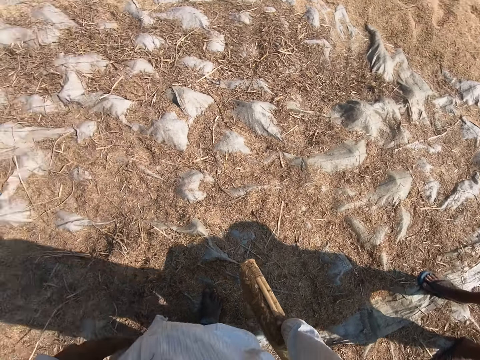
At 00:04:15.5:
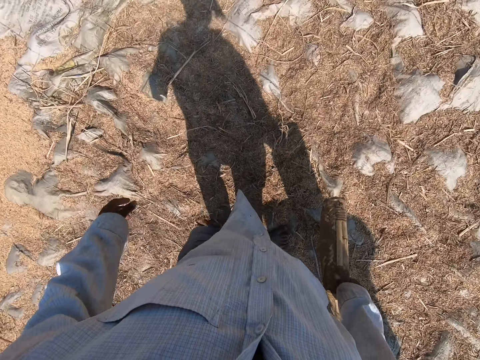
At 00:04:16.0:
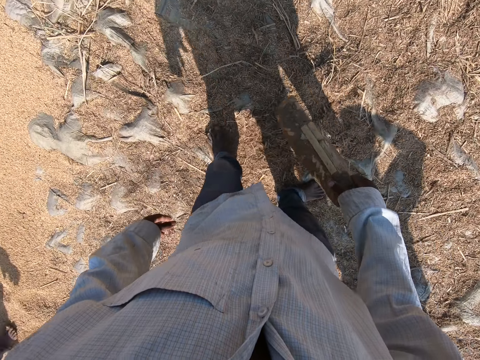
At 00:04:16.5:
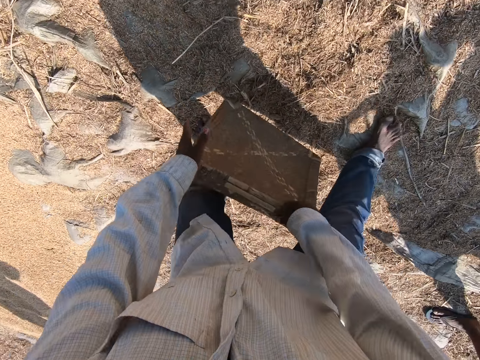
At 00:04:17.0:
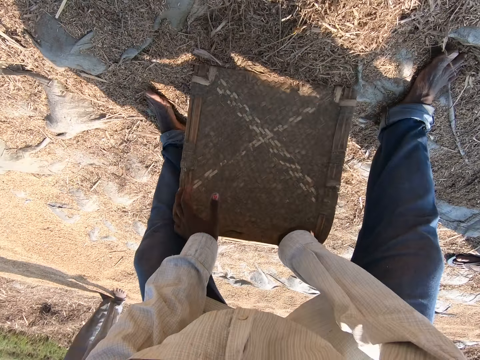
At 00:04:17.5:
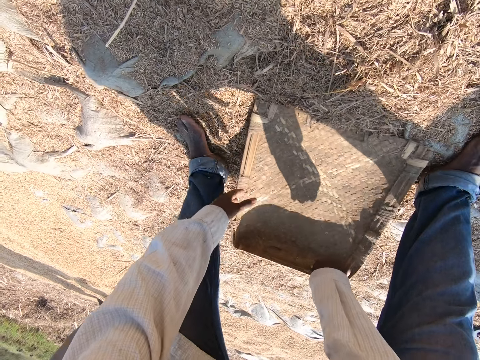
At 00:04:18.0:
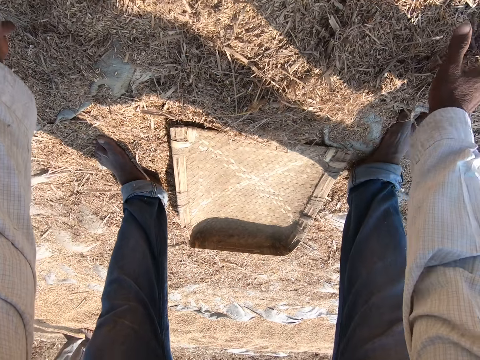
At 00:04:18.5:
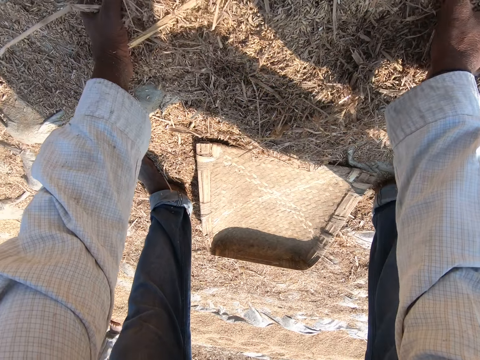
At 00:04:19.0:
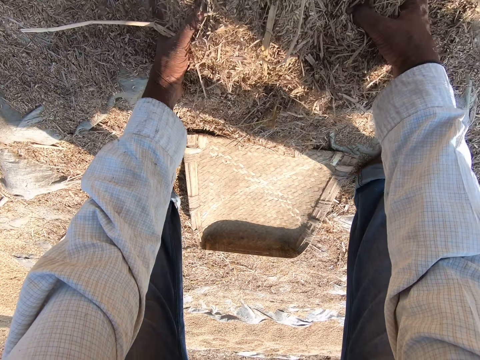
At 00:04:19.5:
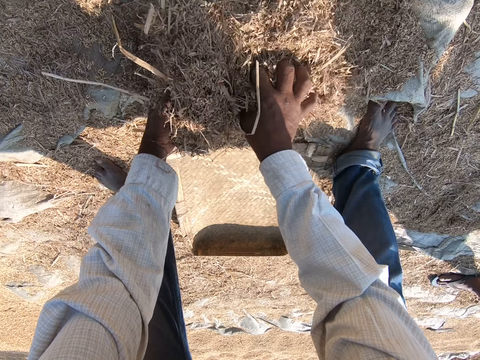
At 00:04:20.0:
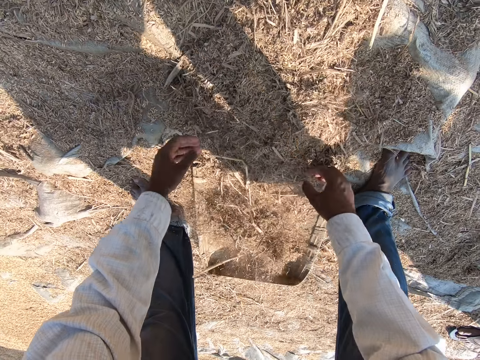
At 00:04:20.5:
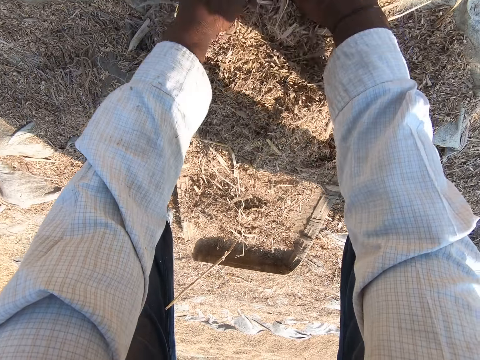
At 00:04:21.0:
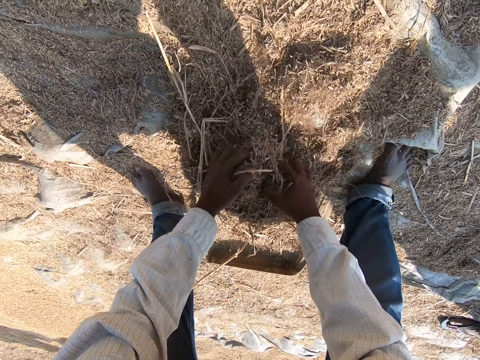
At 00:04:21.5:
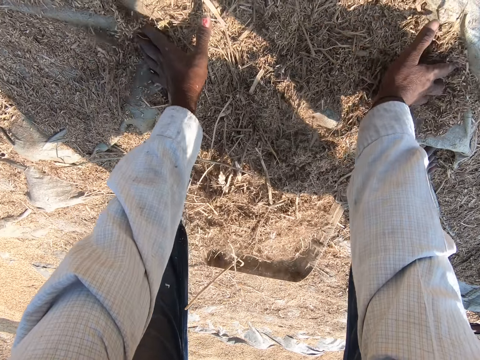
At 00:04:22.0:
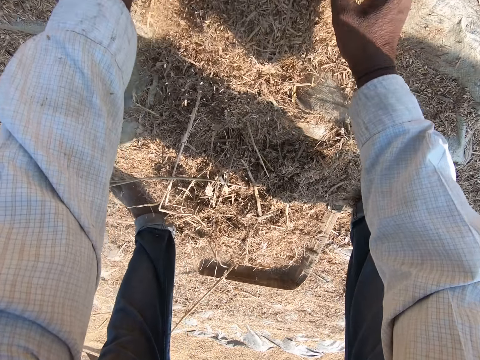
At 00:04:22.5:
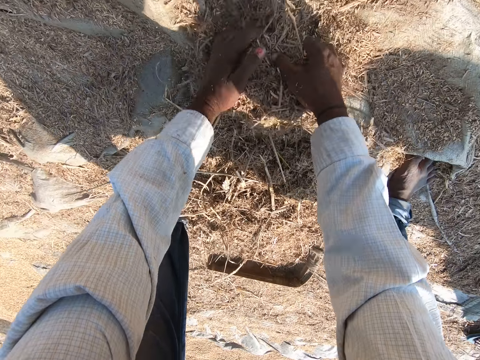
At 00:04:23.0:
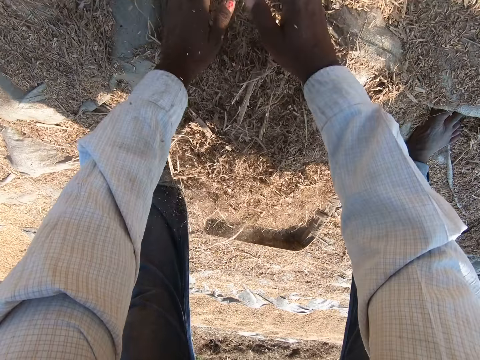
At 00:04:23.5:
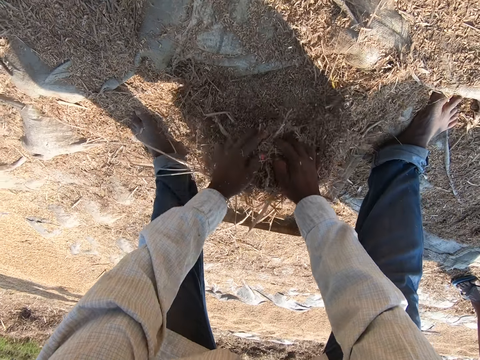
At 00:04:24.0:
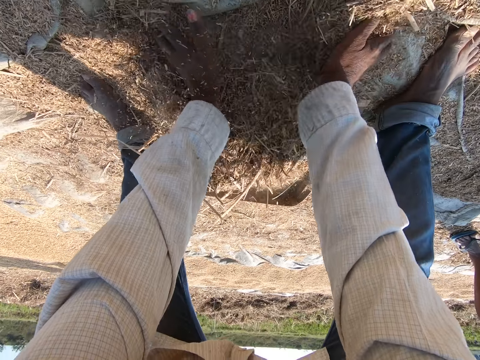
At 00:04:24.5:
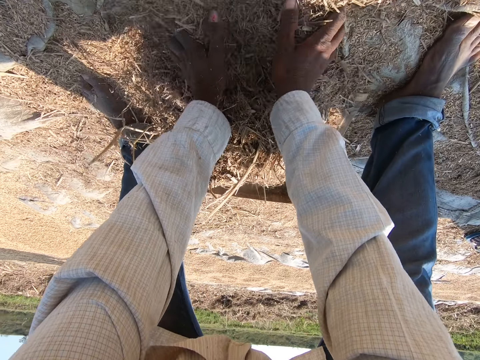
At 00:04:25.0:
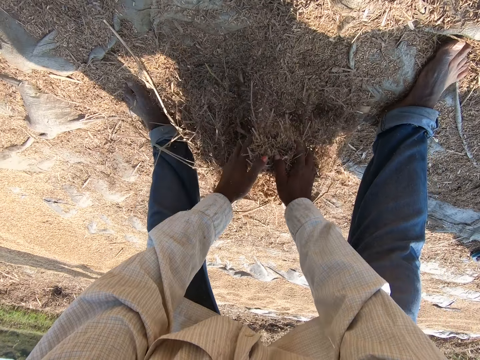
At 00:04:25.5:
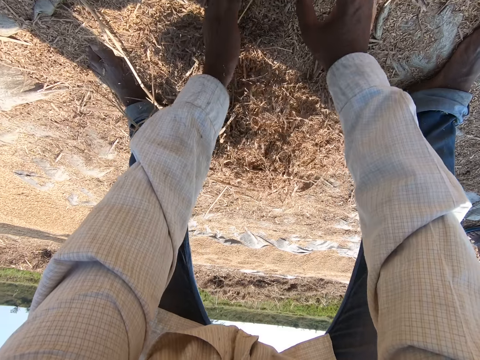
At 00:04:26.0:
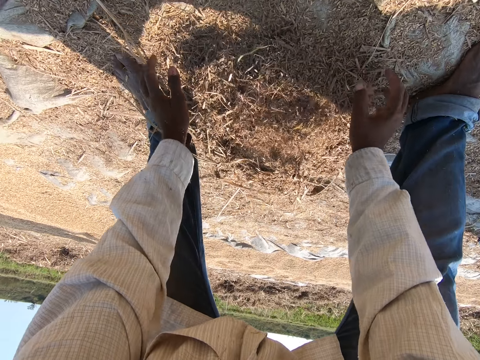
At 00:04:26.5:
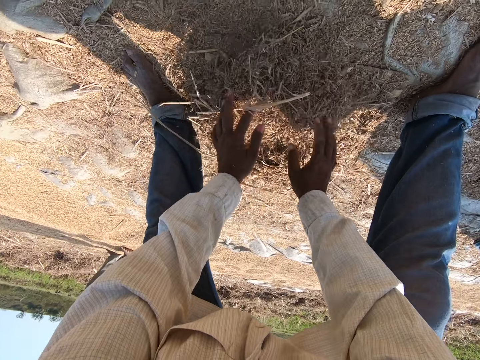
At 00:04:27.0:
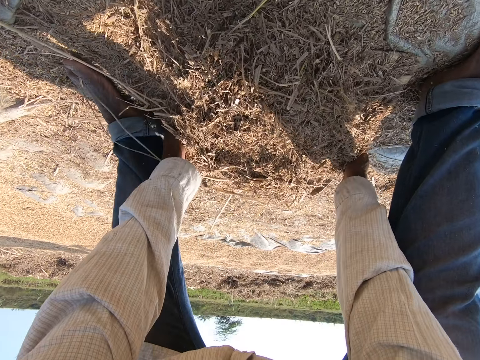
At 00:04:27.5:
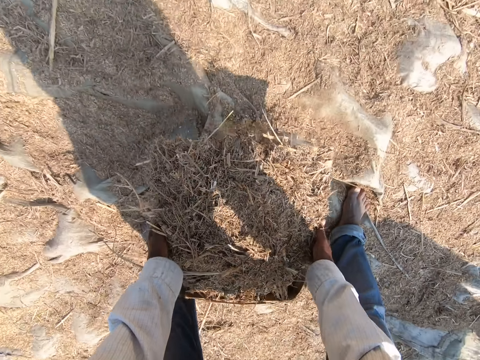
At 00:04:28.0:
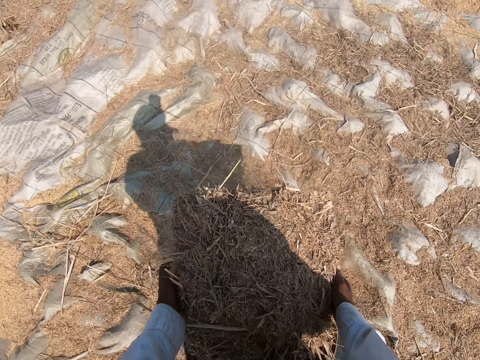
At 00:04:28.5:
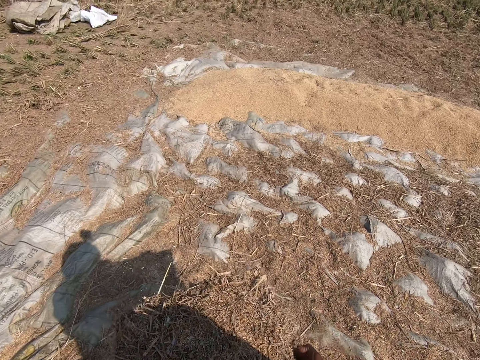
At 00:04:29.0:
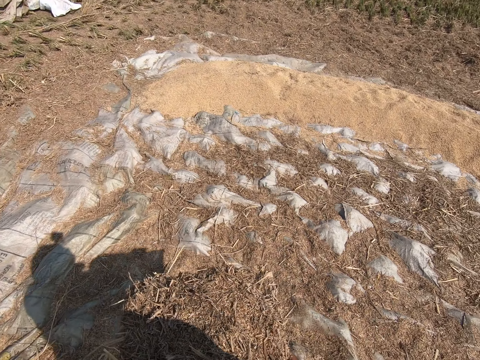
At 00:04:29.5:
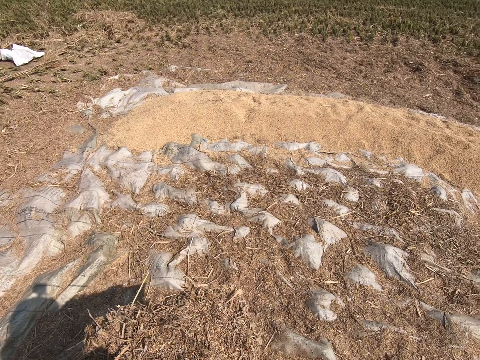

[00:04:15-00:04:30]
The camera wearer spreads the sesame with his leg. He bends. He packs the sheaves. He puts the winnowing tray on the sesame. He picks sesame with both hands and puts the sesame on the winnowing tray. He picks sesame with both hands and puts the sesame on the winnowing tray. He picks sesame with both hands and puts the sesame on the winnowing tray. He picks sesame with both hands and puts the sesame on the winnowing tray. He picks sesame with both hands. He lifts the winnowing tray with both hands. He stands up. He carries the sheaves.

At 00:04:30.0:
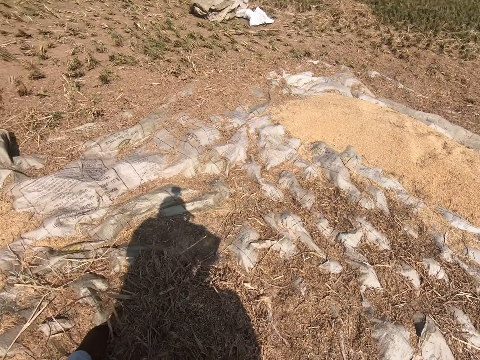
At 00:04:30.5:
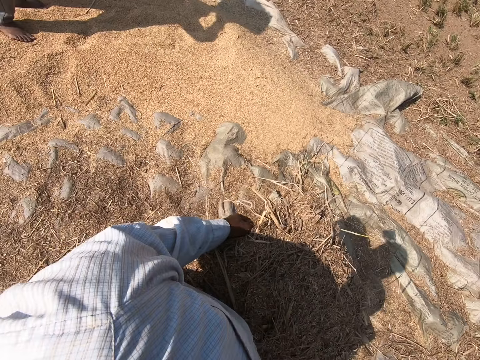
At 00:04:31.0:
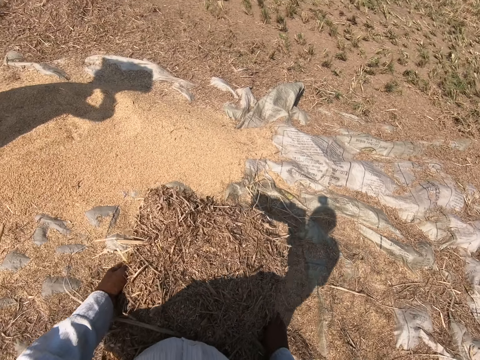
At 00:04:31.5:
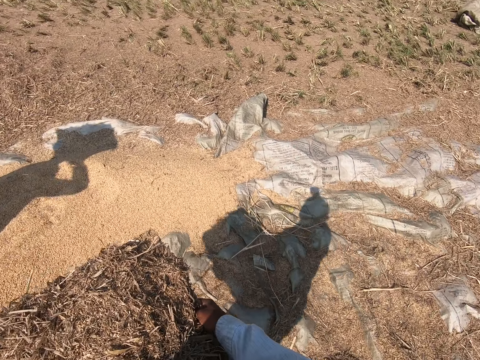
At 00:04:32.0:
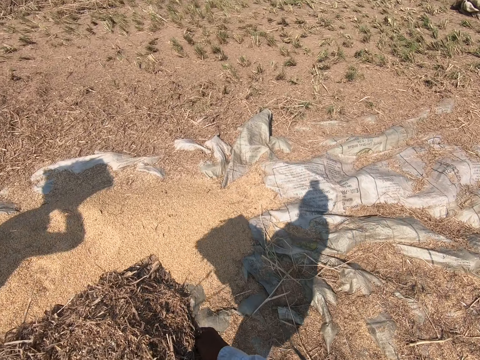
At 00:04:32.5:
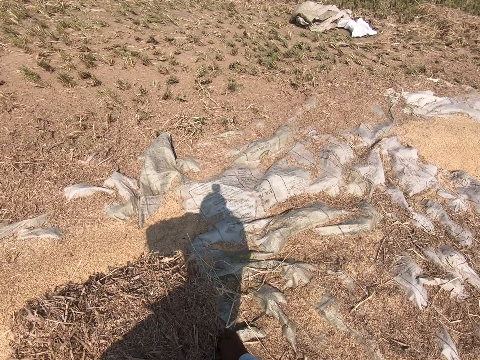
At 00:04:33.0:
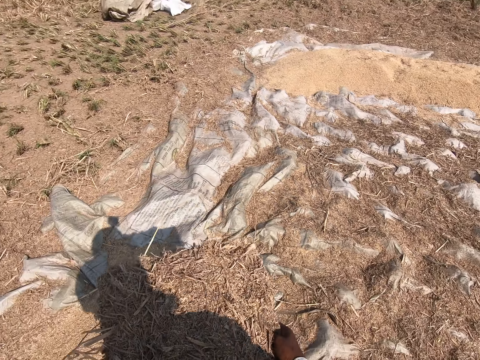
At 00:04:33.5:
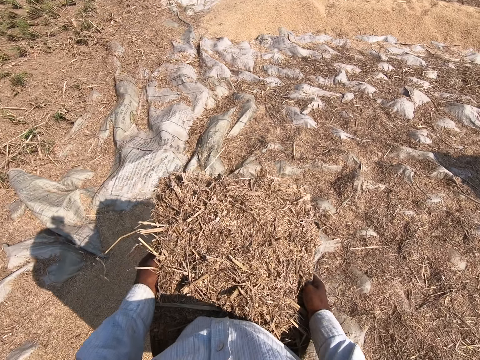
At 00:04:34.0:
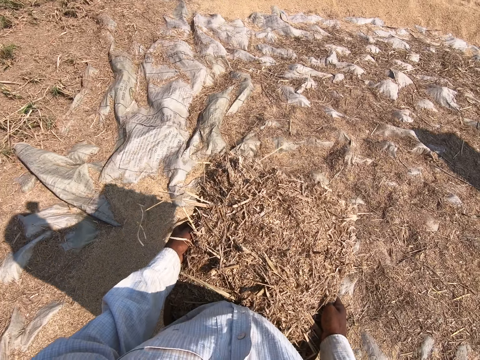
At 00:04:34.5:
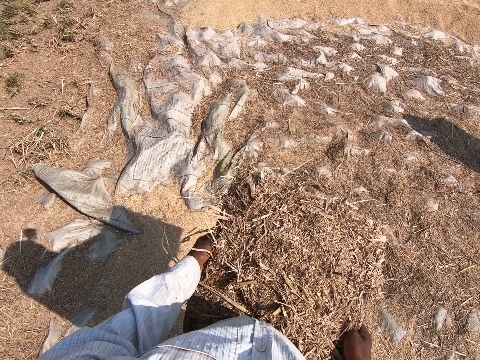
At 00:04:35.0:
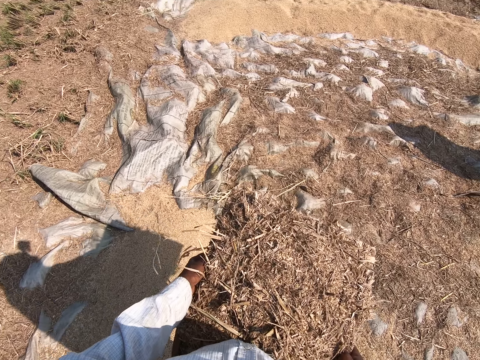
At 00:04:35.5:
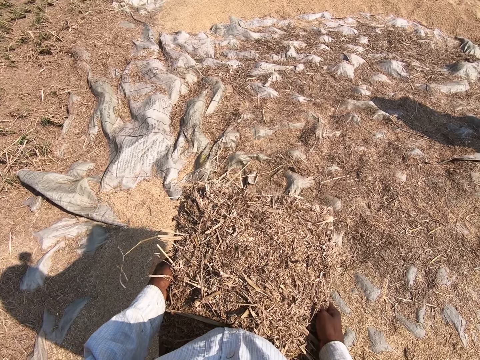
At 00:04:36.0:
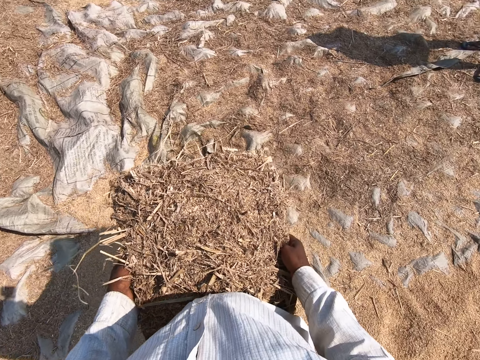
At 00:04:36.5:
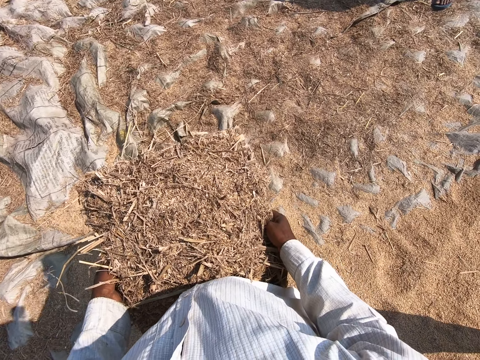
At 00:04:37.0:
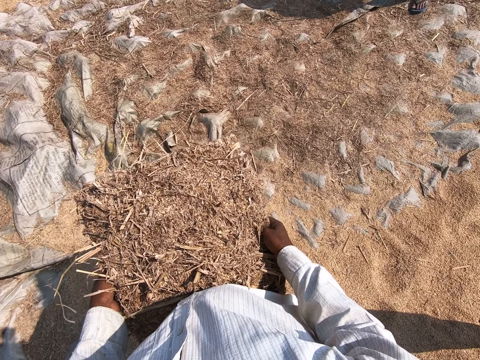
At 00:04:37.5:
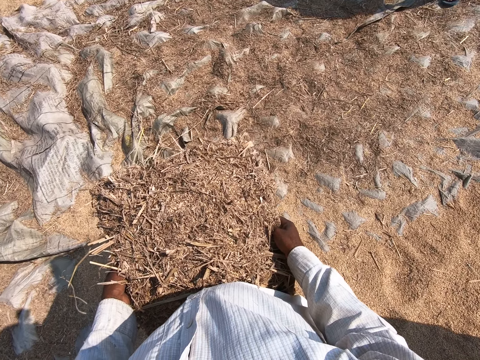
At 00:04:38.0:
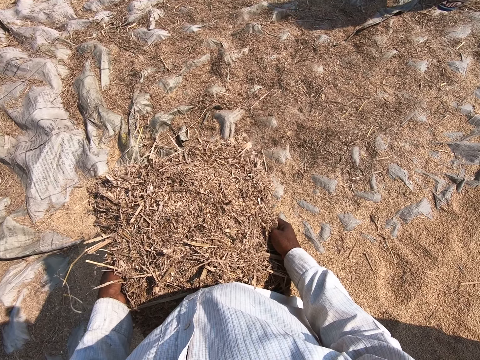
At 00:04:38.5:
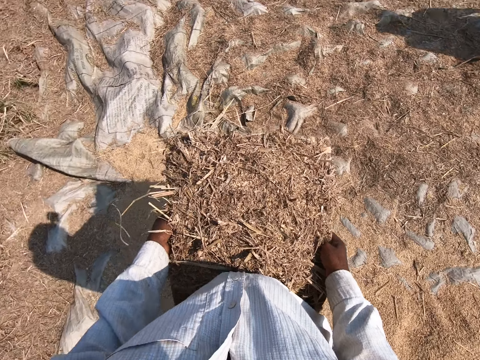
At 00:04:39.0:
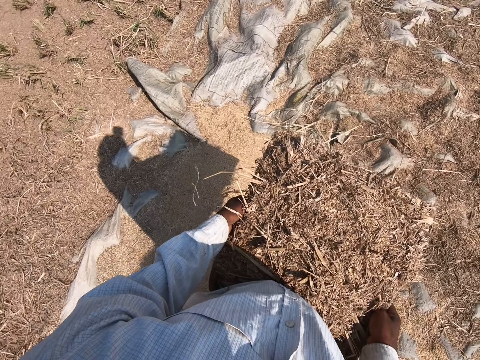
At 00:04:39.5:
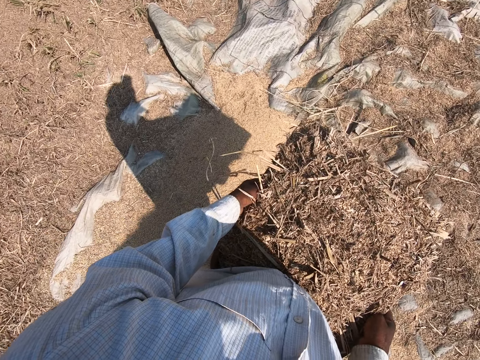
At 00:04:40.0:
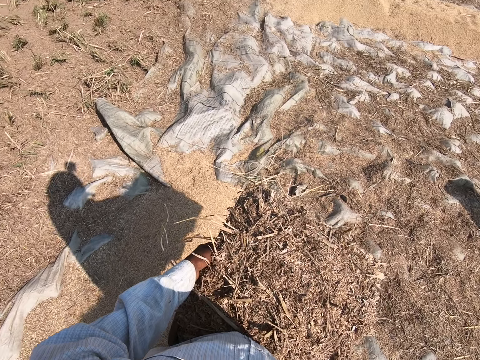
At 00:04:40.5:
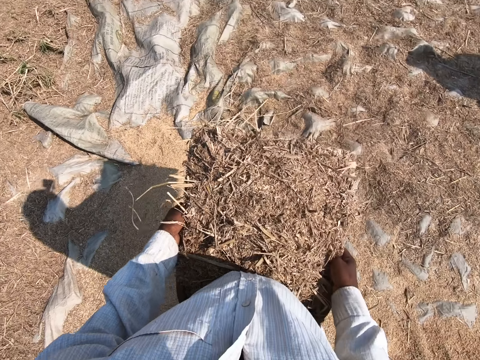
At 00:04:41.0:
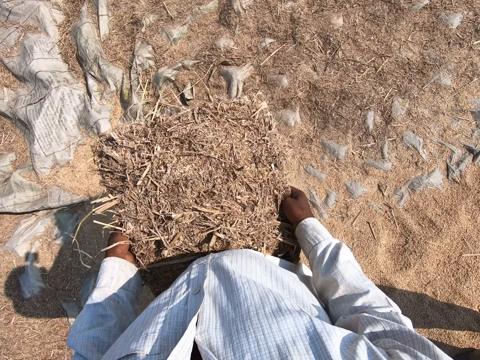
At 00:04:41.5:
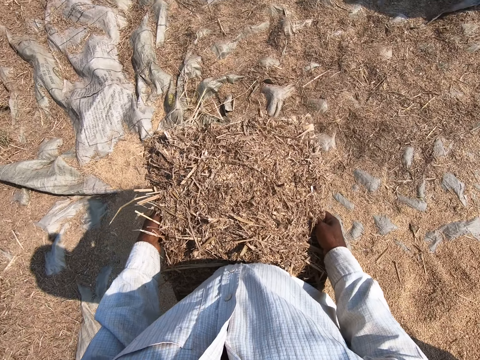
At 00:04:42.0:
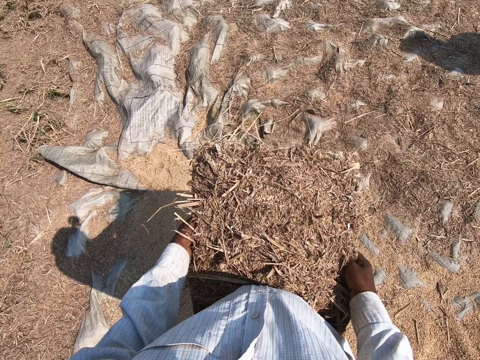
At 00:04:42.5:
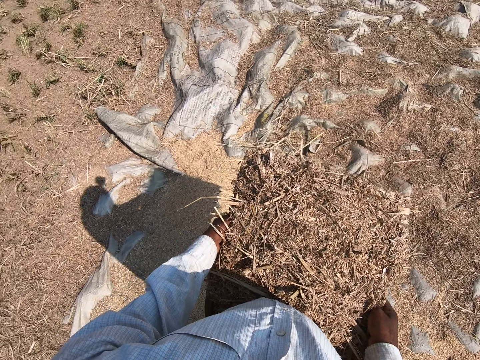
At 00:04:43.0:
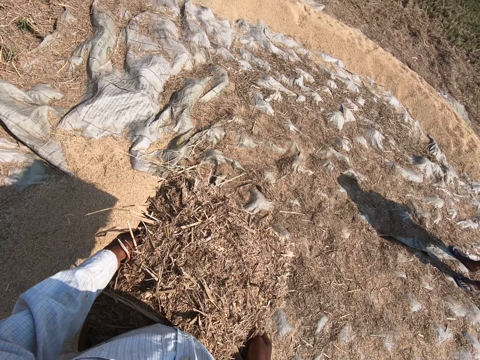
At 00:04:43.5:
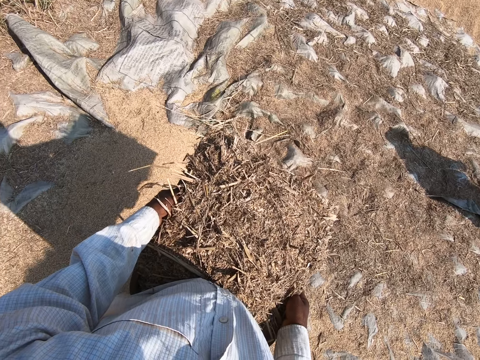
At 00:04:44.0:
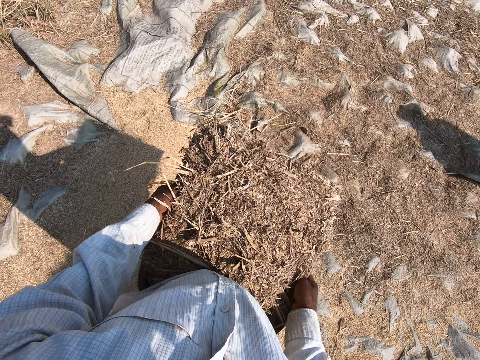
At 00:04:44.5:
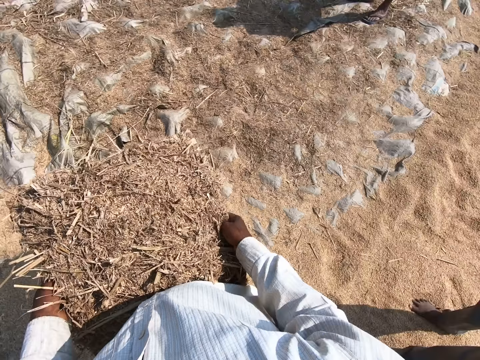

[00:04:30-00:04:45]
The camera wearer walks on the sesame. They stand on the sesame.
